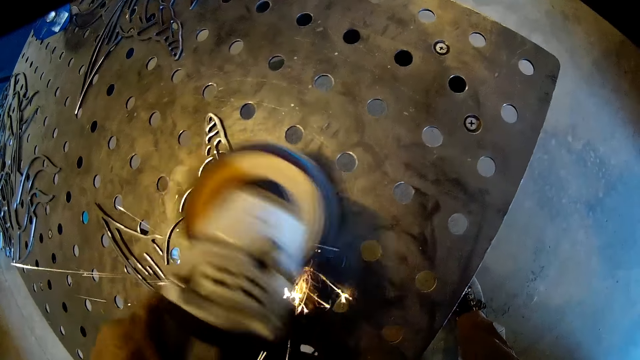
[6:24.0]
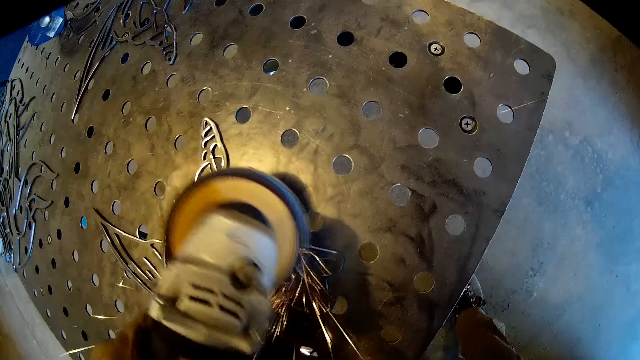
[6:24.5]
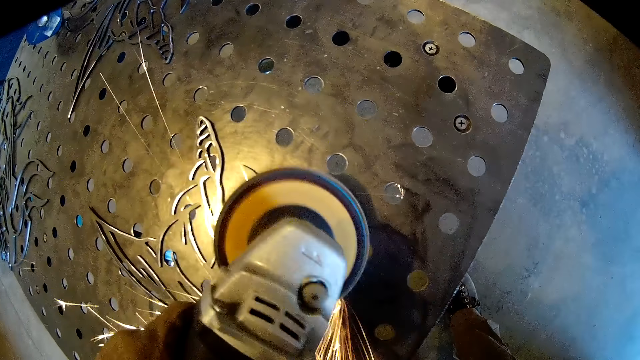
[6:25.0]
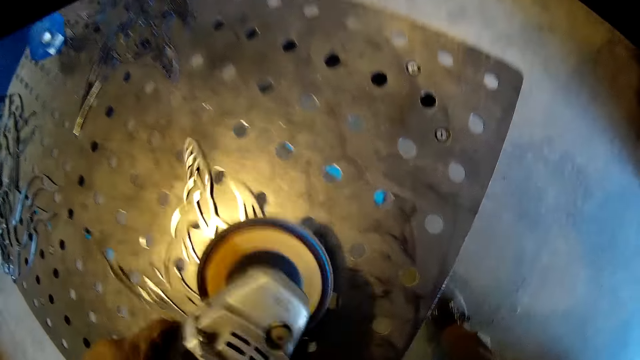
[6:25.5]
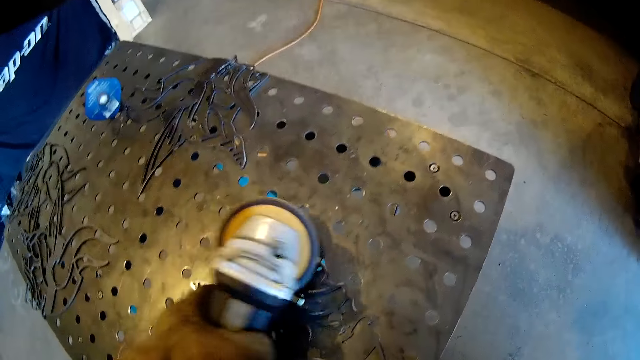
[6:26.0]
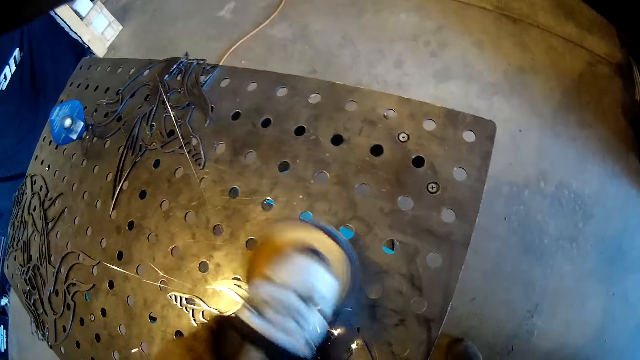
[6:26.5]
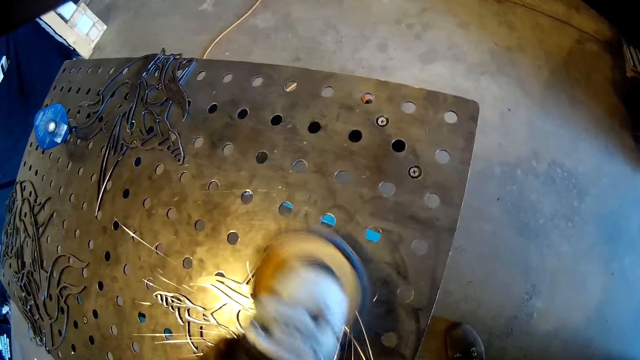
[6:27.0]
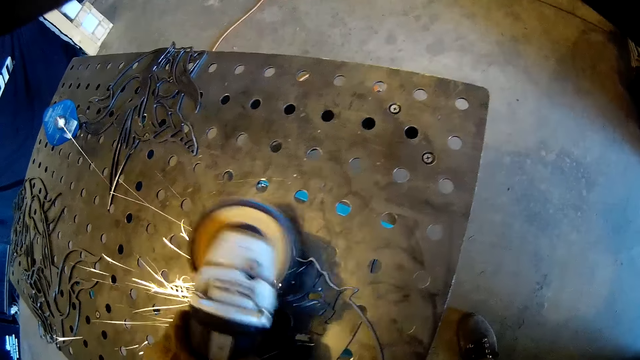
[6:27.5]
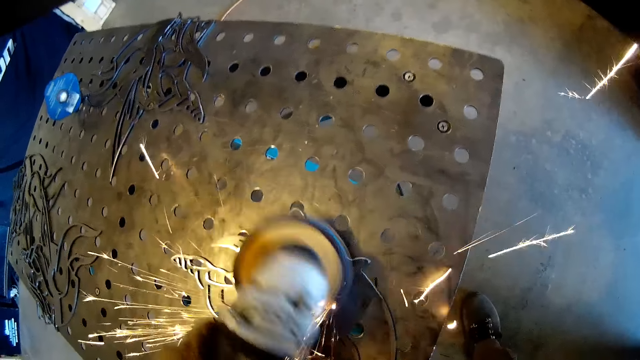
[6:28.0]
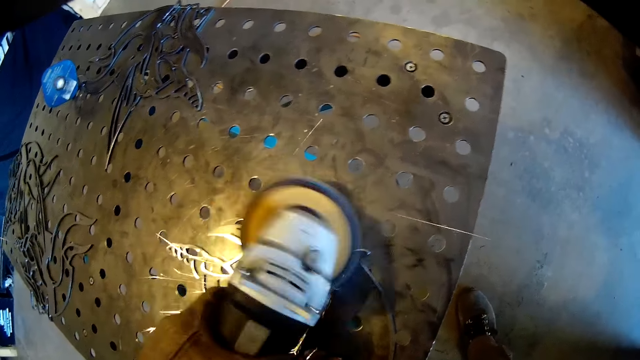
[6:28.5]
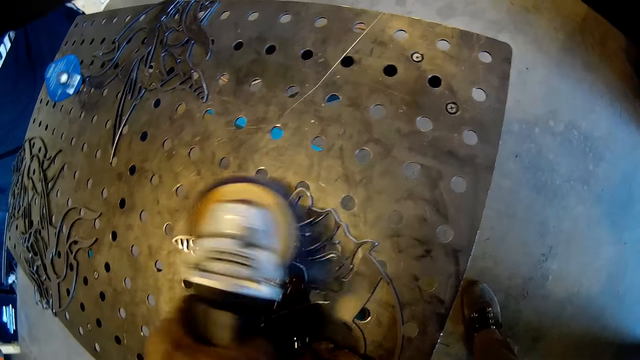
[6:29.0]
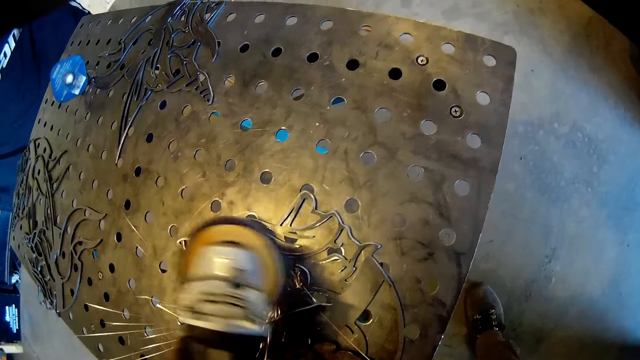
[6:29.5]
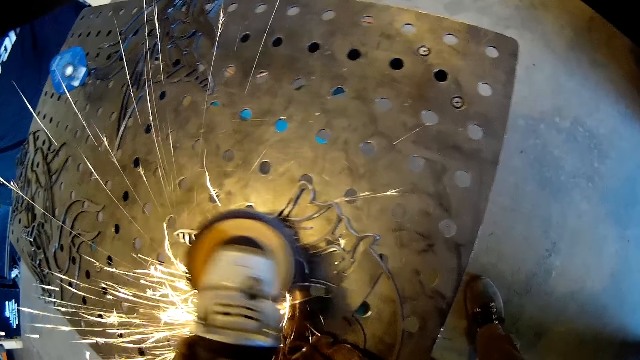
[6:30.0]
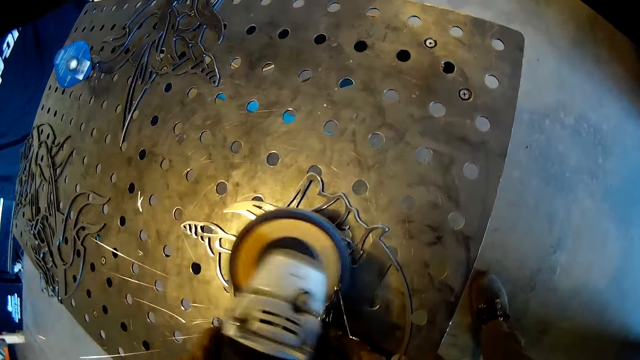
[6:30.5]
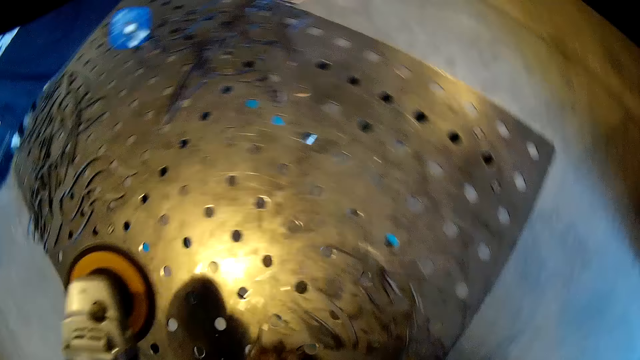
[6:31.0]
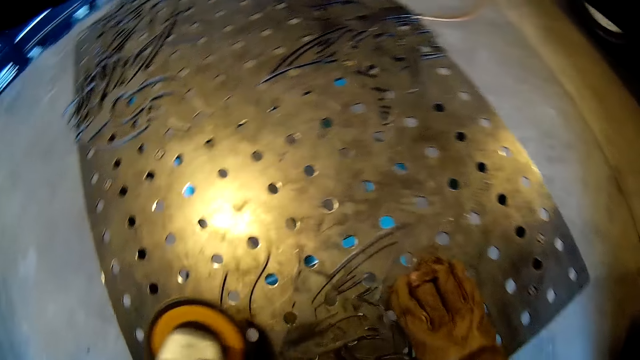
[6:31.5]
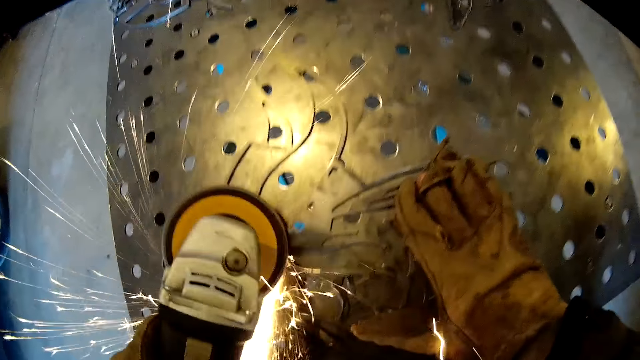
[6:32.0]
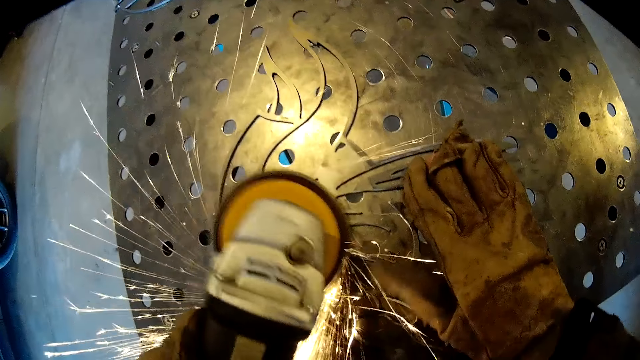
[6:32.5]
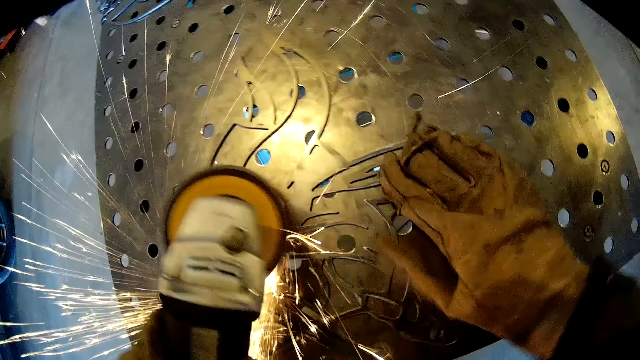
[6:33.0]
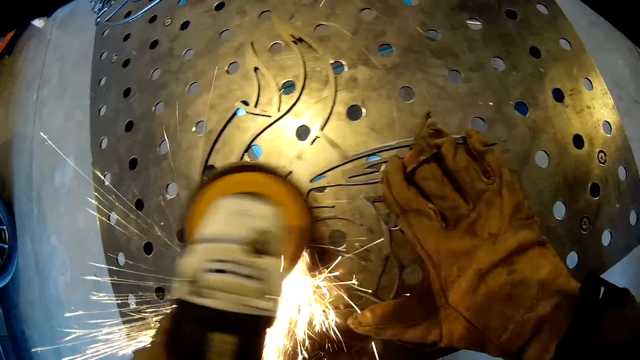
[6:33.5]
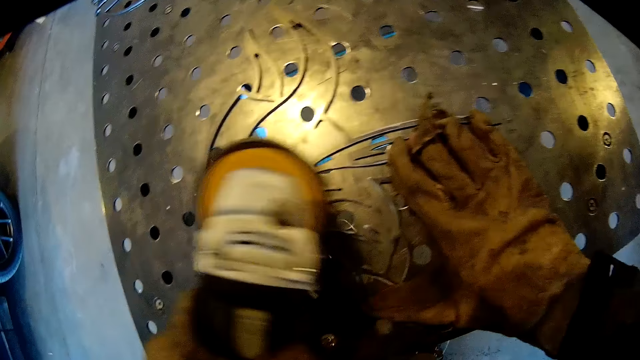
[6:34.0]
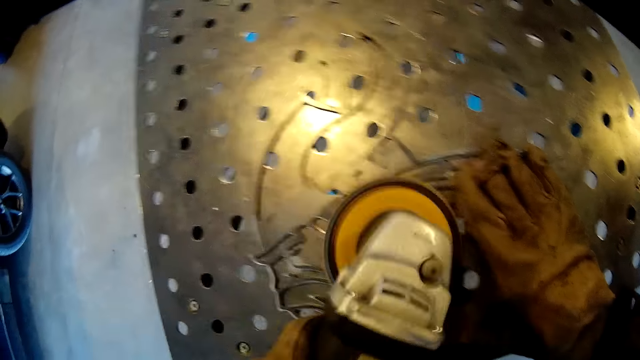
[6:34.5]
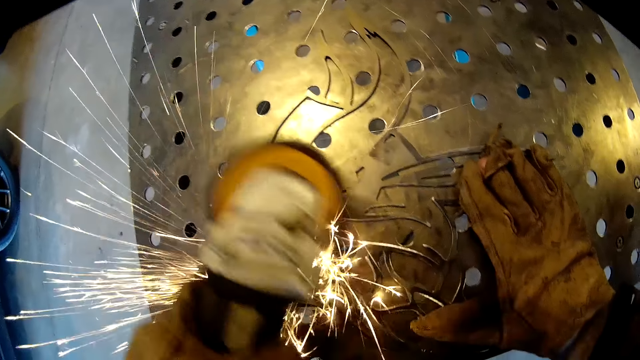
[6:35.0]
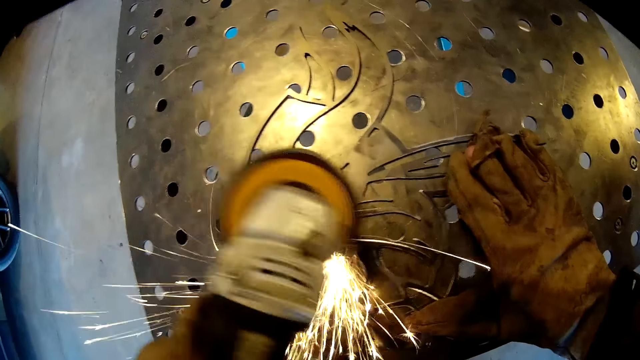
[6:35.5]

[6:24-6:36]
The camera wearer adjusts the carved steel on the iron table with his right hand. He turns the metal. He polishes the metal. He adjusts the carved steel on the iron table with his left hand. He turns the metal. He sands the carved steel on the iron table with the sanding machine in his left hand.

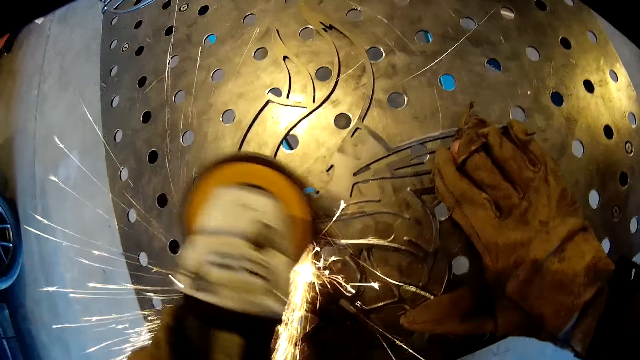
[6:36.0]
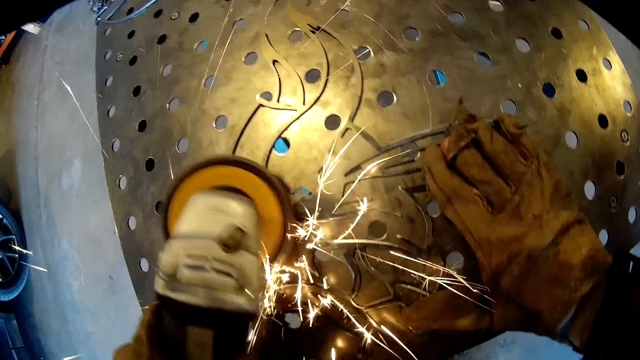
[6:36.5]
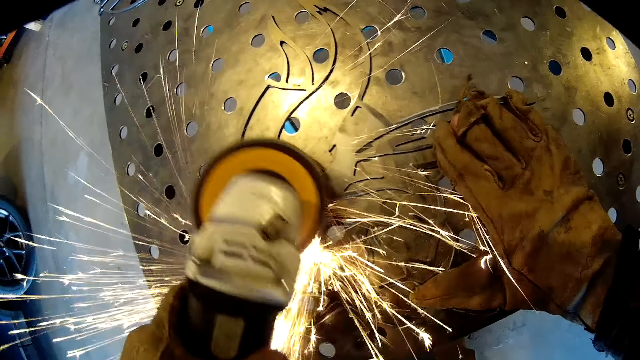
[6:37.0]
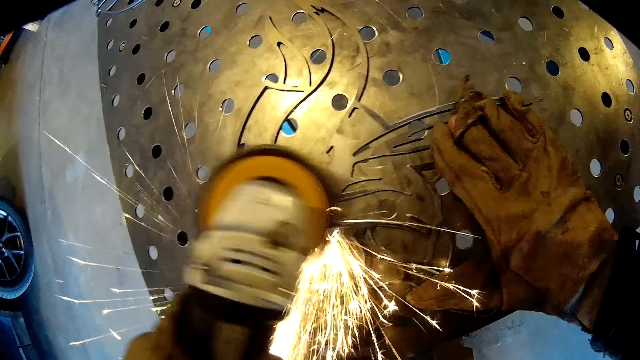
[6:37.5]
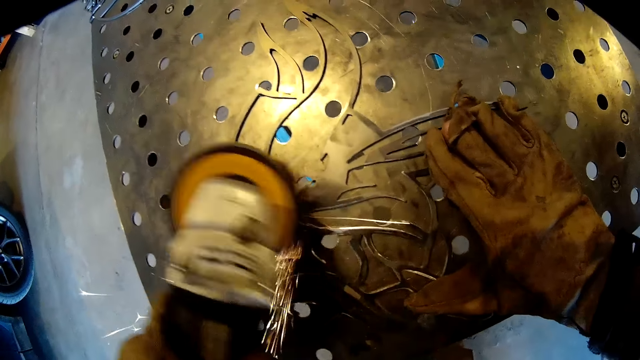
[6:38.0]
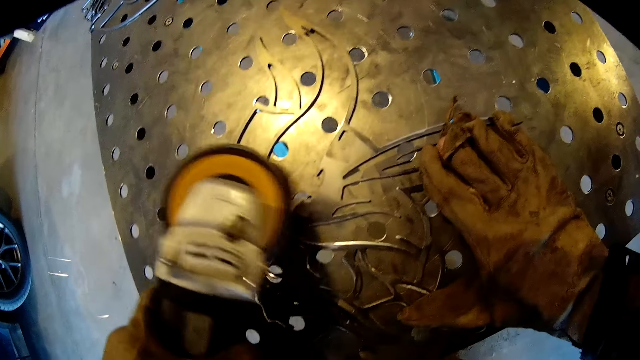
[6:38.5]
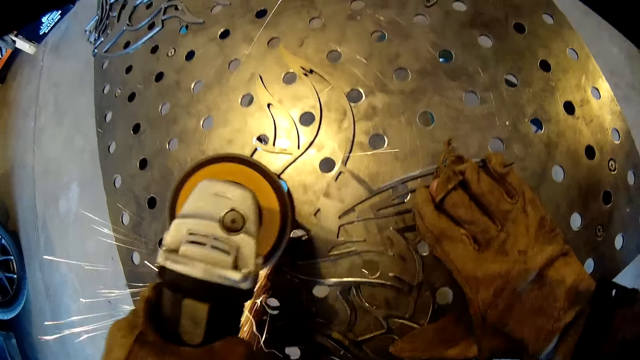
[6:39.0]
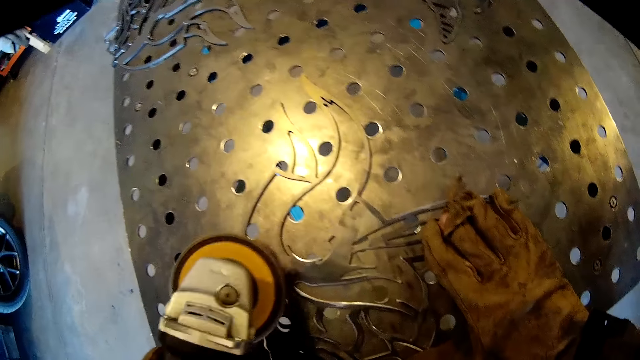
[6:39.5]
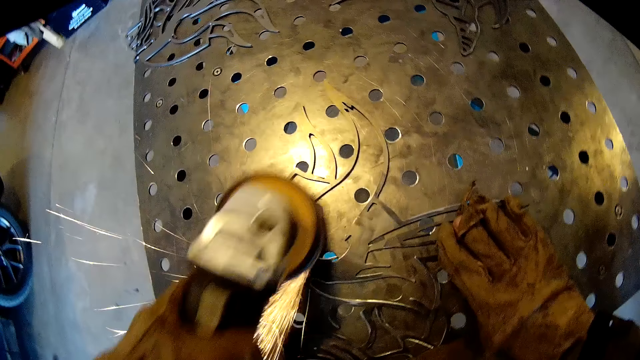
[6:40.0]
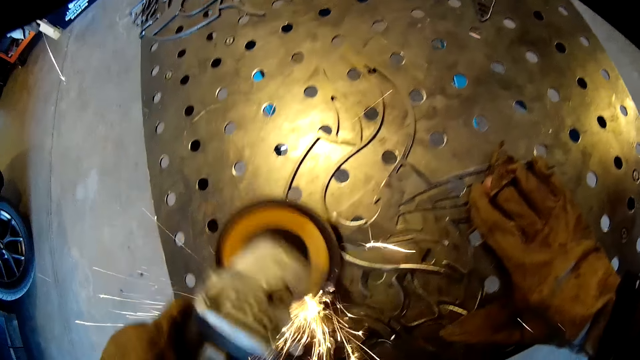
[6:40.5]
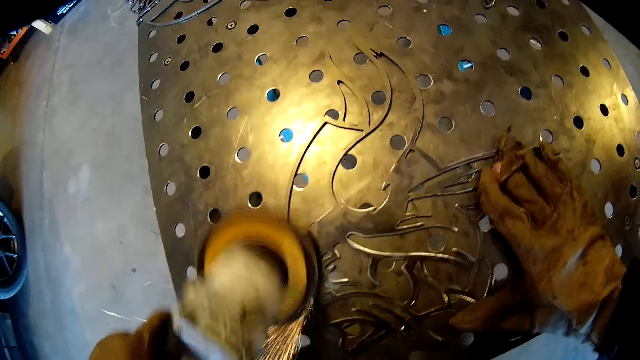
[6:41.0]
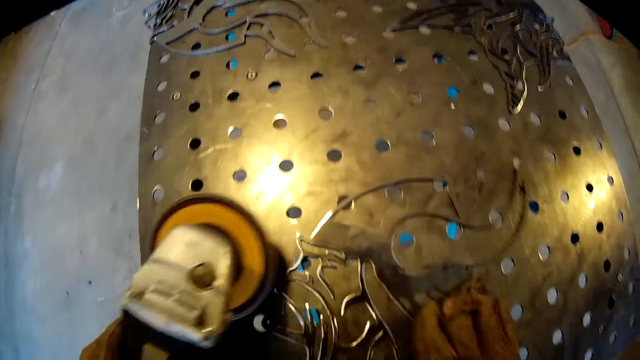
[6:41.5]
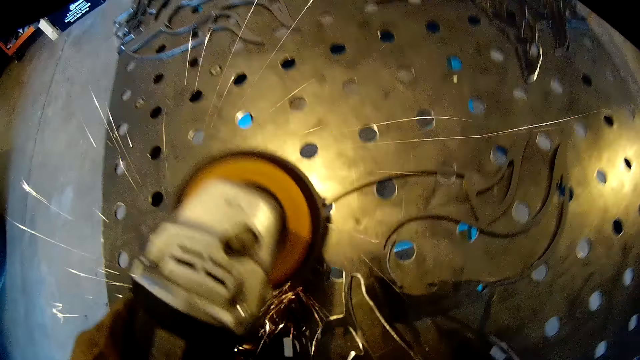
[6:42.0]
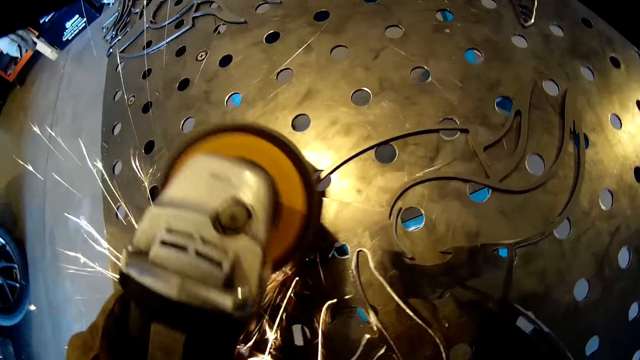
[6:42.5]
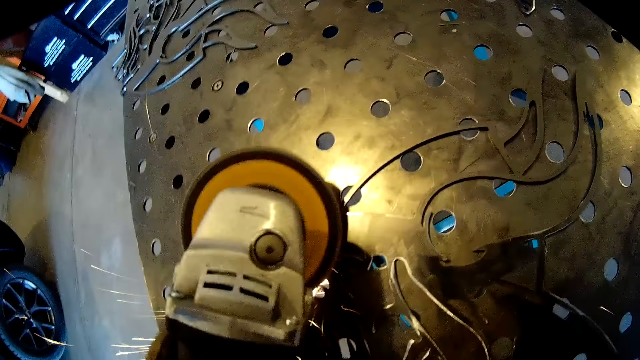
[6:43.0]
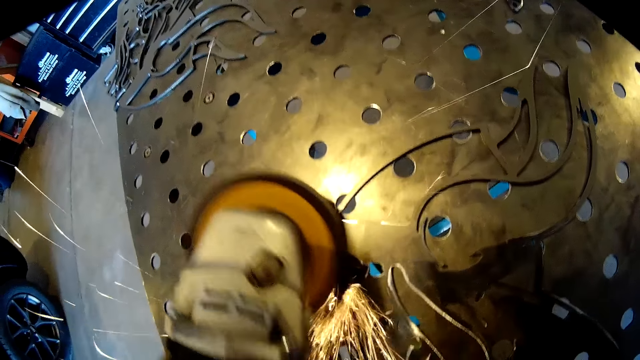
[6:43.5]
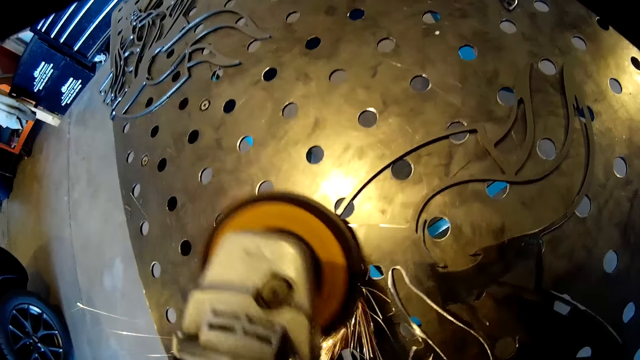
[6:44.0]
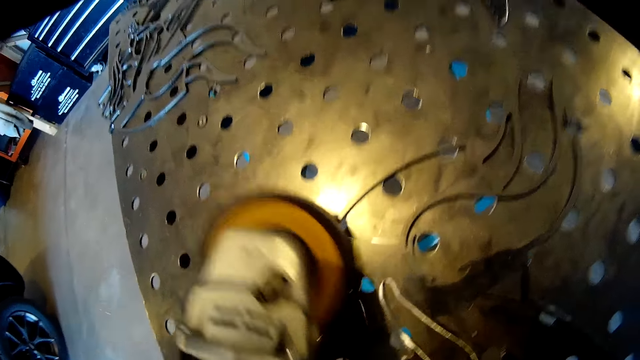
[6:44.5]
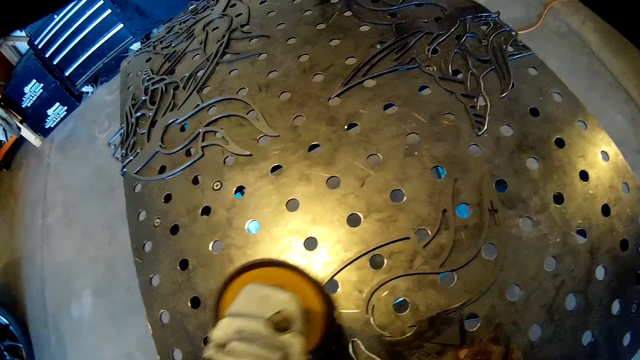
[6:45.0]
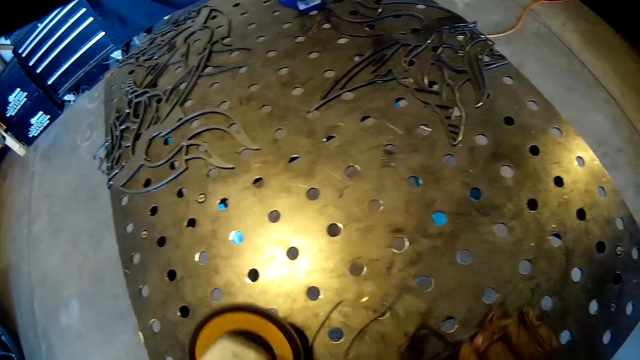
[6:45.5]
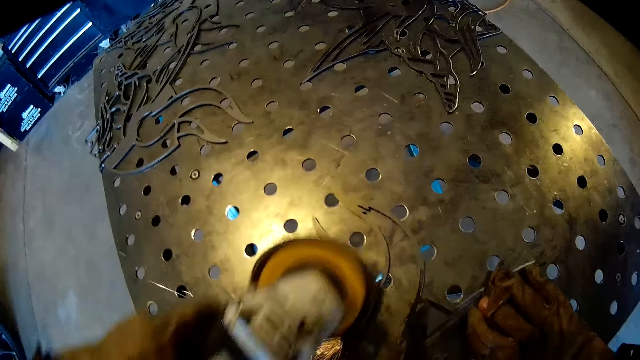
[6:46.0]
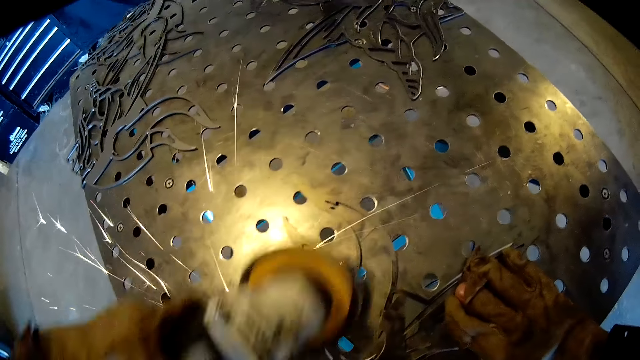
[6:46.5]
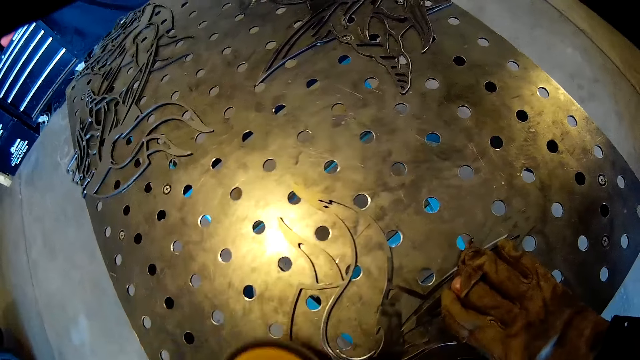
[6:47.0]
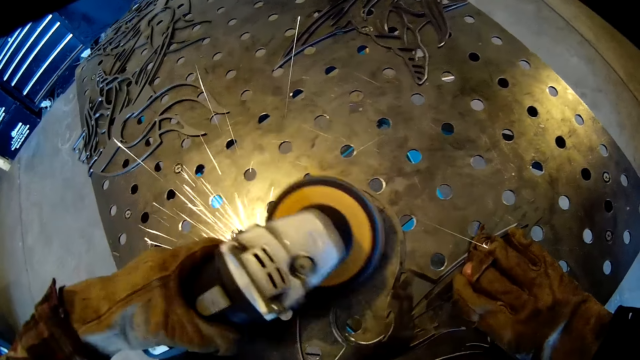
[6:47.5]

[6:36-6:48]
The camera wearer adjusts the carved steel on the iron table with his right hand. He turns the metal. He sands the carved steel on the iron table with the sanding machine in his left hand. He adjusts the carved steel on the iron table with his right hand. He turns the metal. He sands the carved steel on the iron table with the sanding machine in his left hand.
